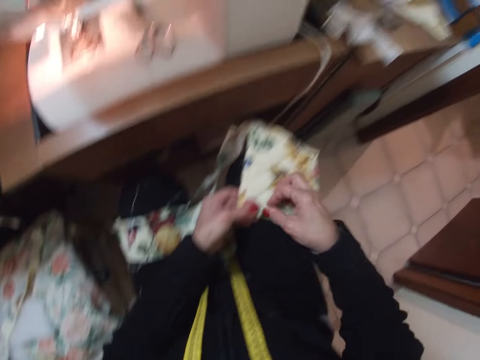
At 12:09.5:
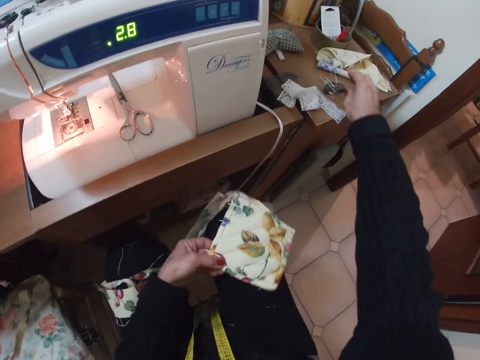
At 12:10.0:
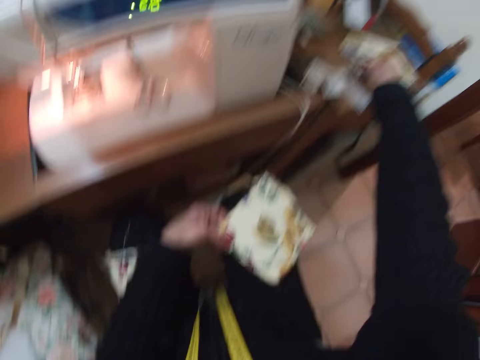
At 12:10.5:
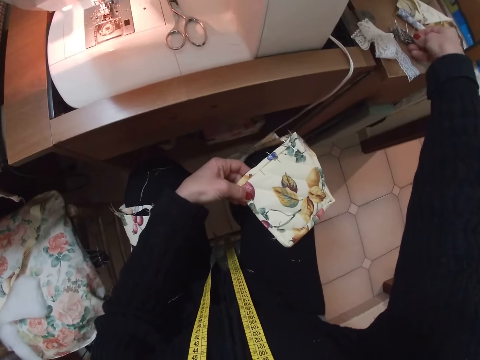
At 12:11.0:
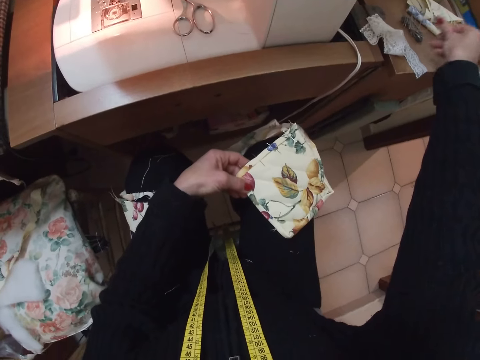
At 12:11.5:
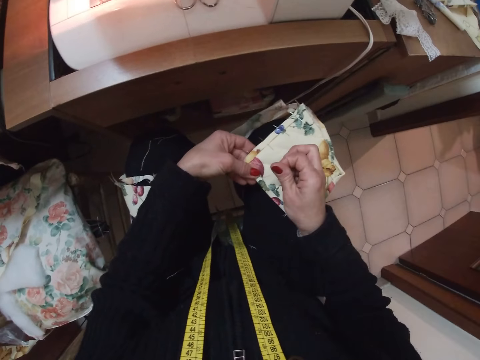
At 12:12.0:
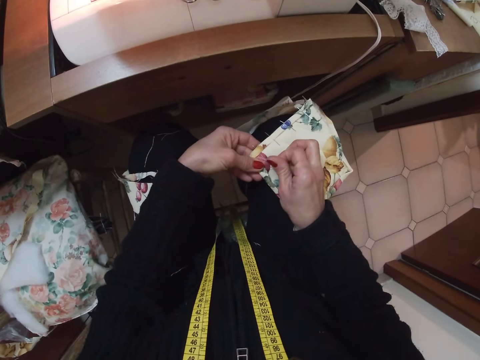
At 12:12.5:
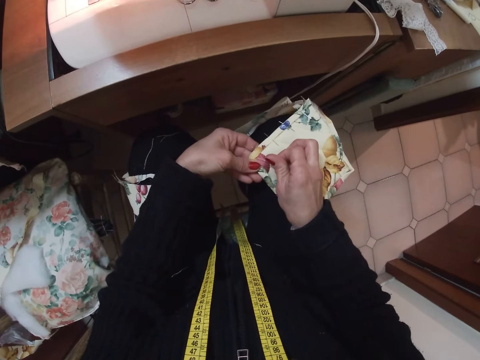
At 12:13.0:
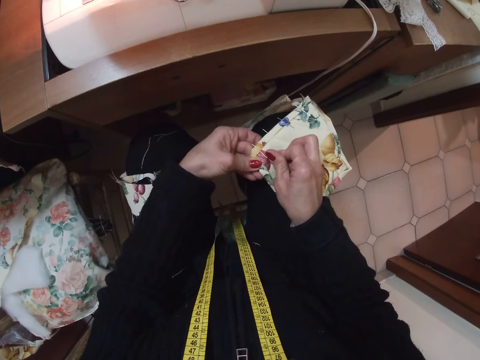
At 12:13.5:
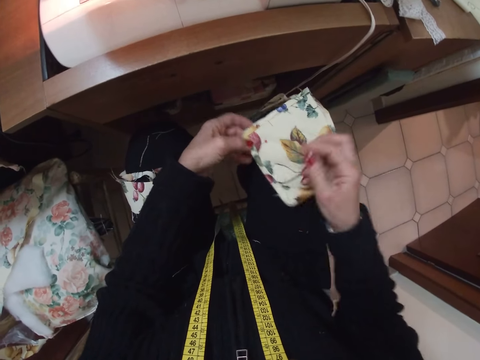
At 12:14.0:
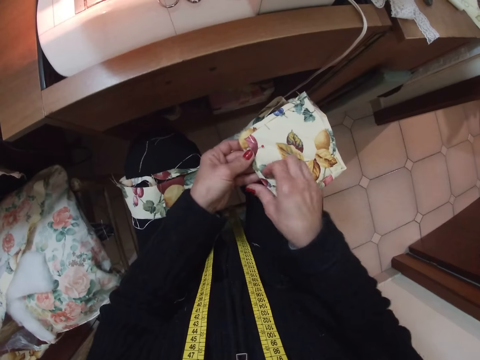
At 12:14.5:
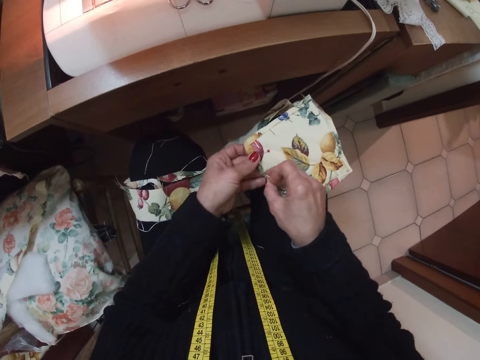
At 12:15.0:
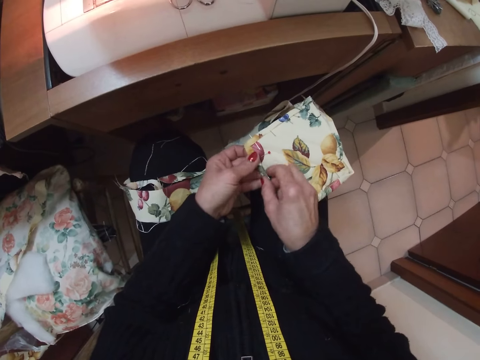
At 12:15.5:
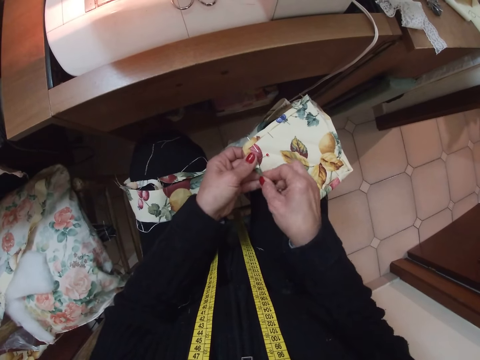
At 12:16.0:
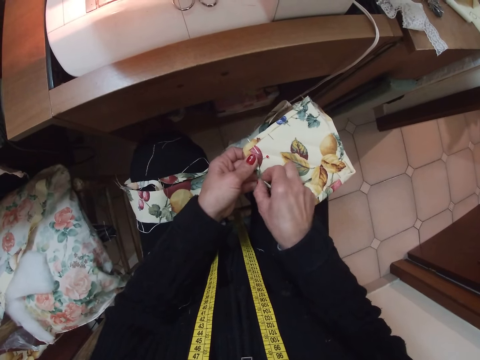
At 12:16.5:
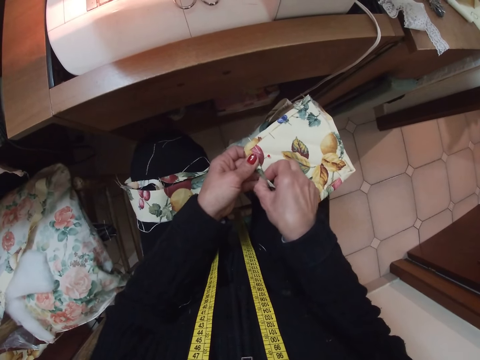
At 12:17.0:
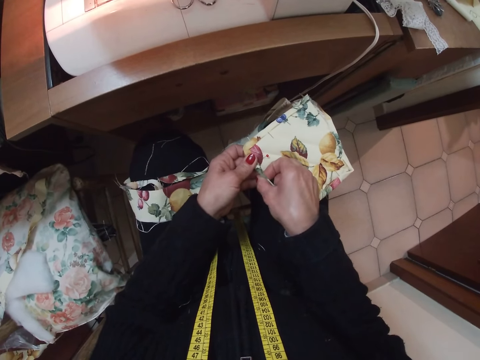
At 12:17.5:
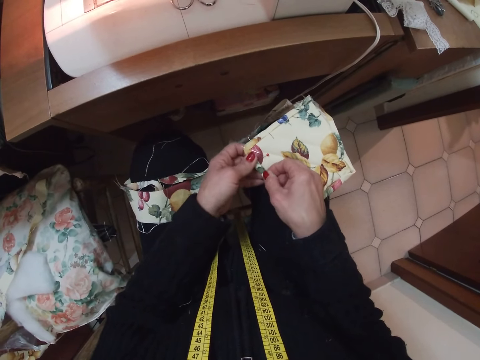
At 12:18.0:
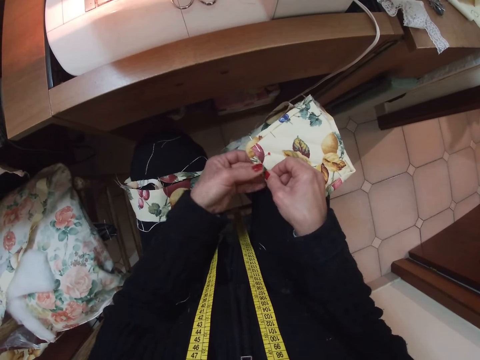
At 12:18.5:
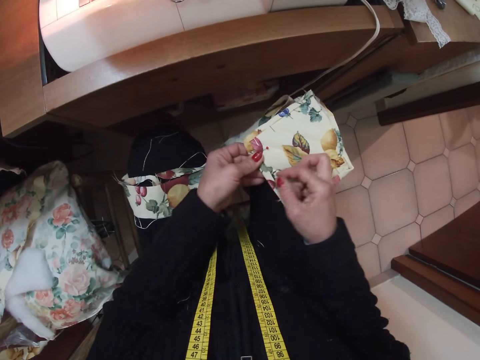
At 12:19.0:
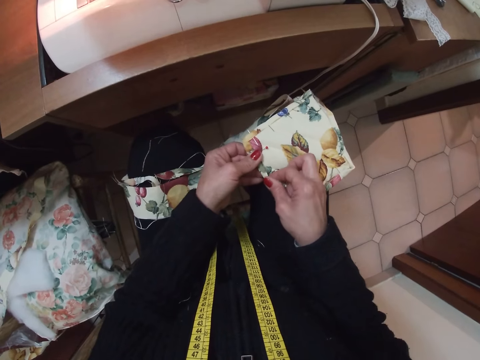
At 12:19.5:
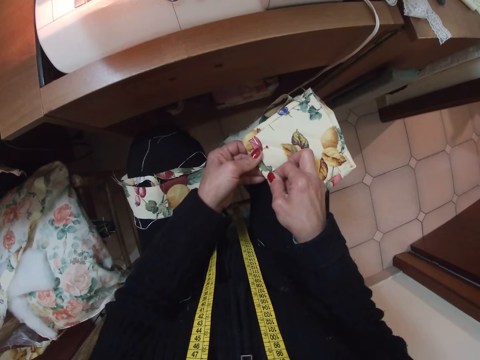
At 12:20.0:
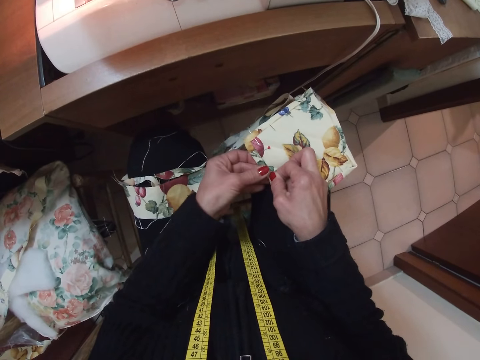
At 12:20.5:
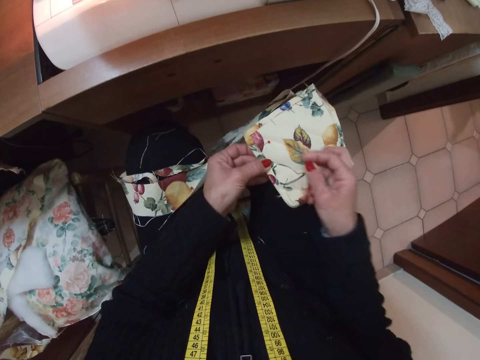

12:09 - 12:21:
The camera wearer picks a needle from the table with her right hand. She fixes the needle on the cloth or fabric with her right hand. She adjusts the hem of the cloth with her right hand. She folds the edges of the fabric.

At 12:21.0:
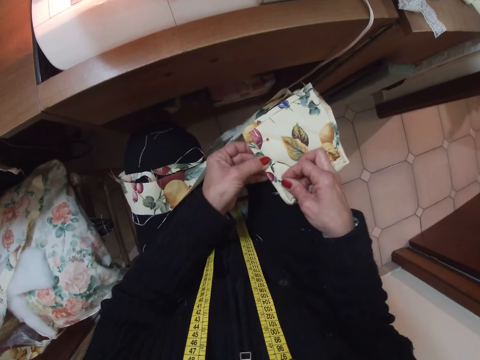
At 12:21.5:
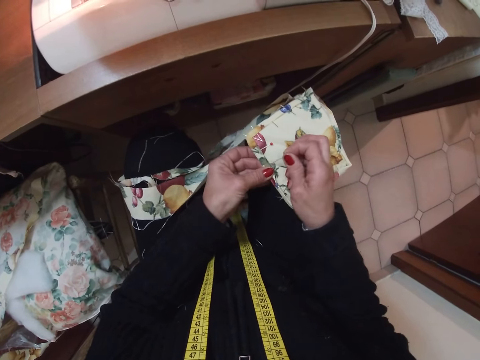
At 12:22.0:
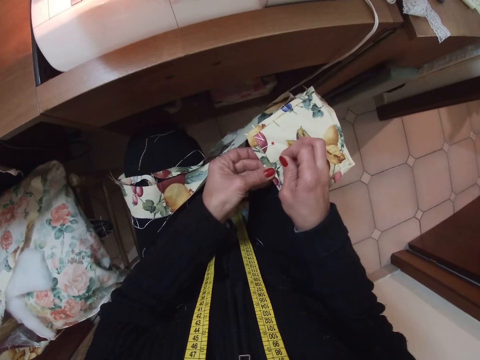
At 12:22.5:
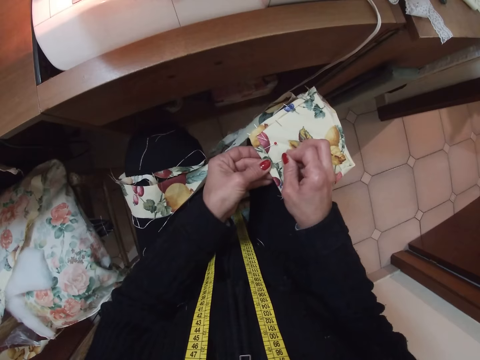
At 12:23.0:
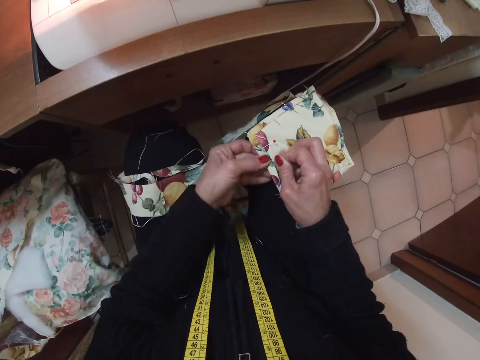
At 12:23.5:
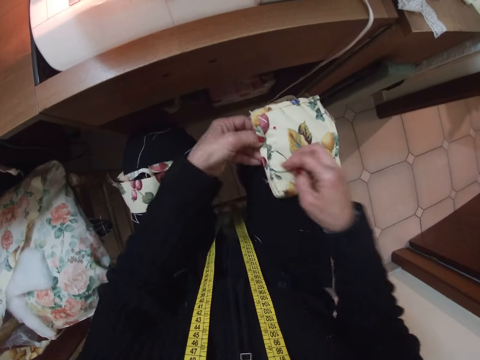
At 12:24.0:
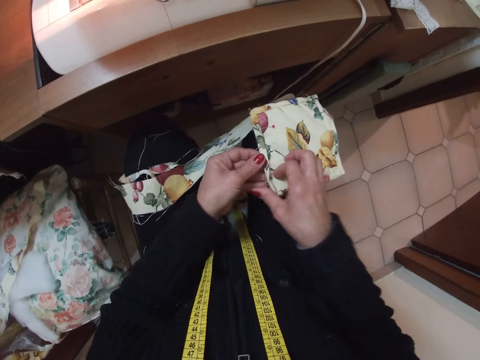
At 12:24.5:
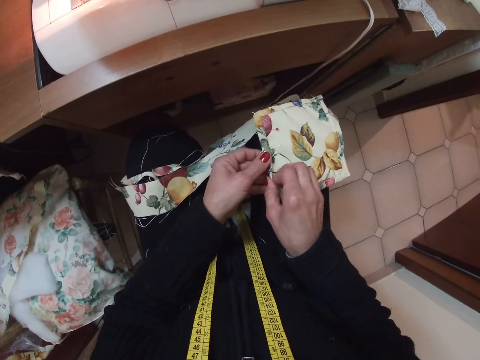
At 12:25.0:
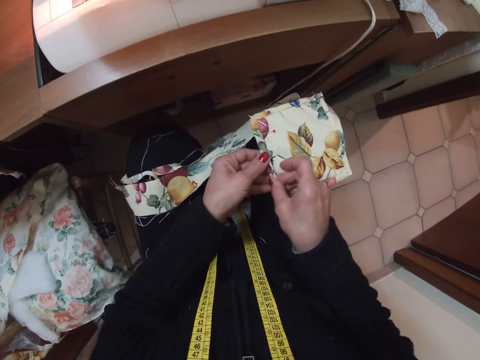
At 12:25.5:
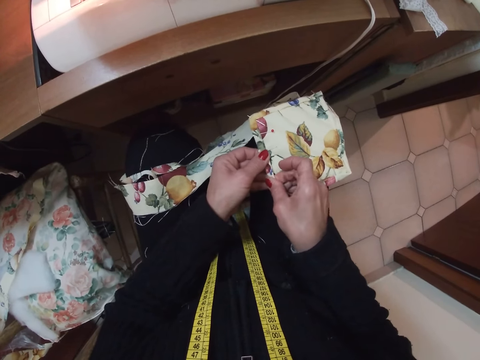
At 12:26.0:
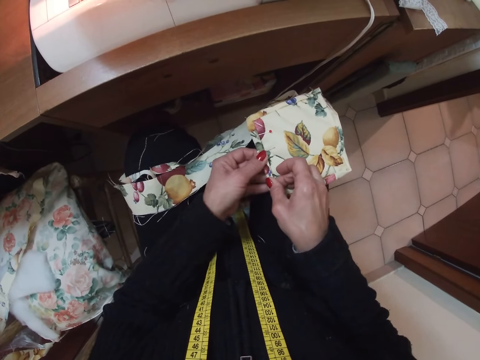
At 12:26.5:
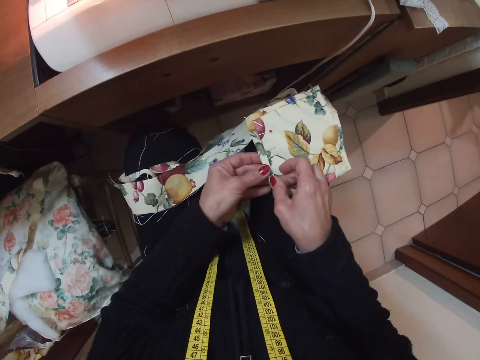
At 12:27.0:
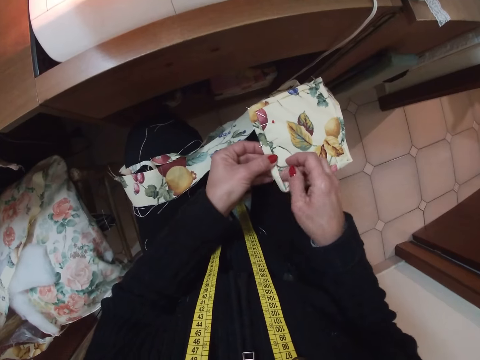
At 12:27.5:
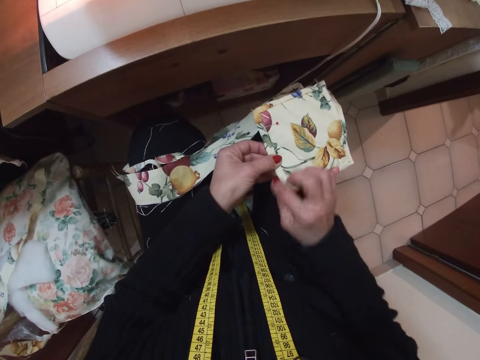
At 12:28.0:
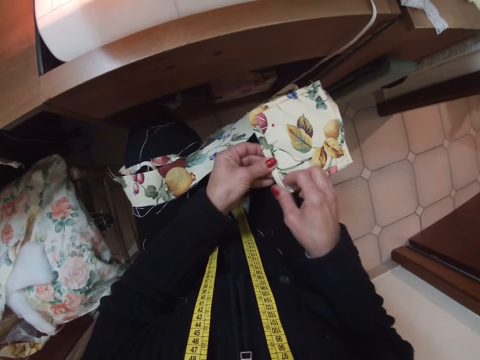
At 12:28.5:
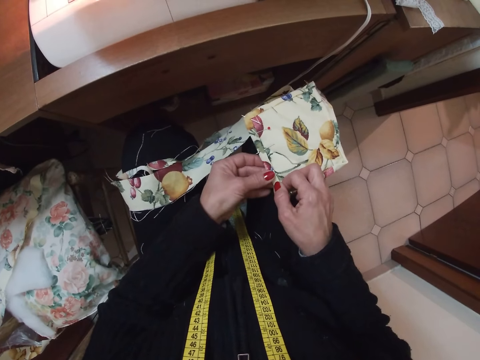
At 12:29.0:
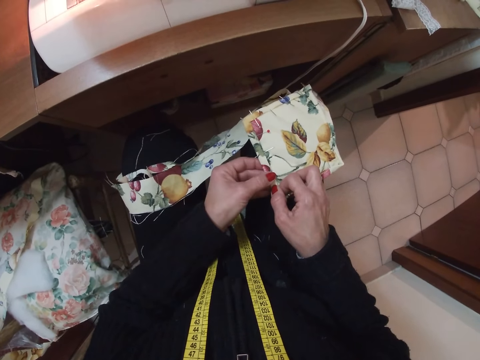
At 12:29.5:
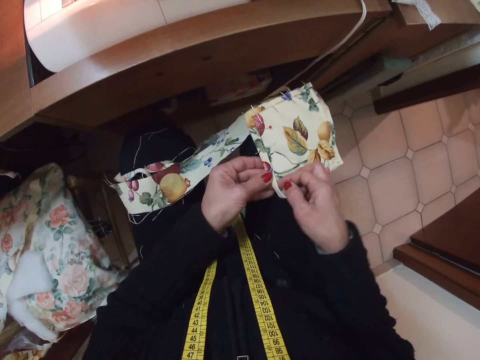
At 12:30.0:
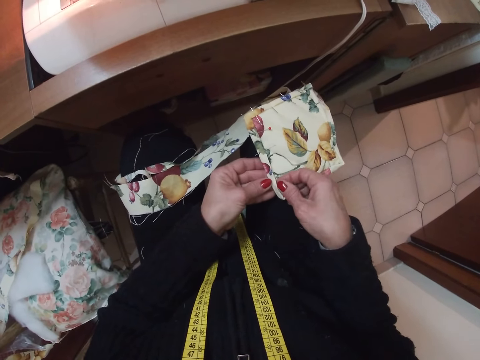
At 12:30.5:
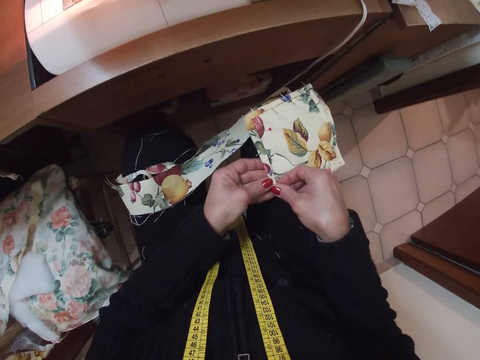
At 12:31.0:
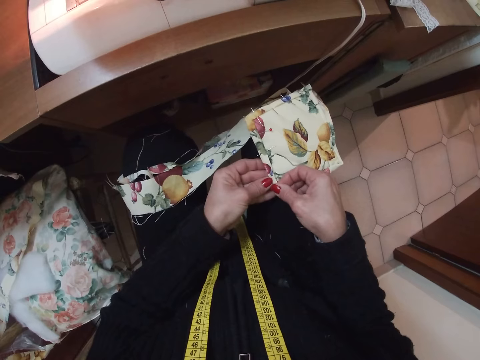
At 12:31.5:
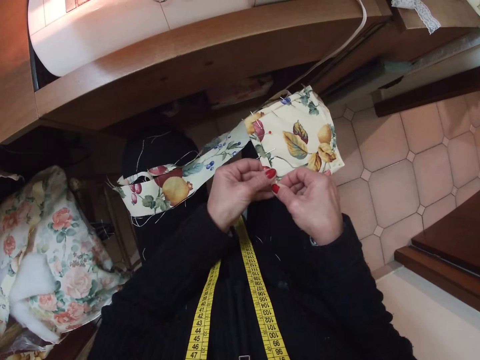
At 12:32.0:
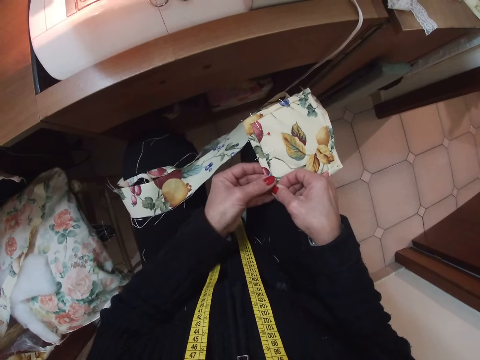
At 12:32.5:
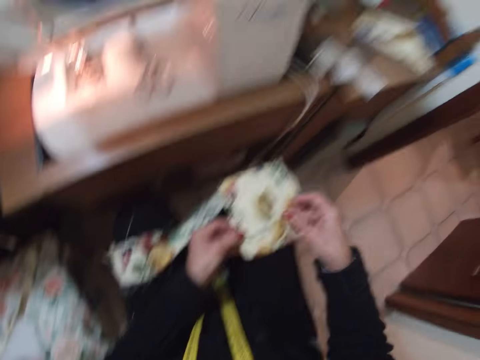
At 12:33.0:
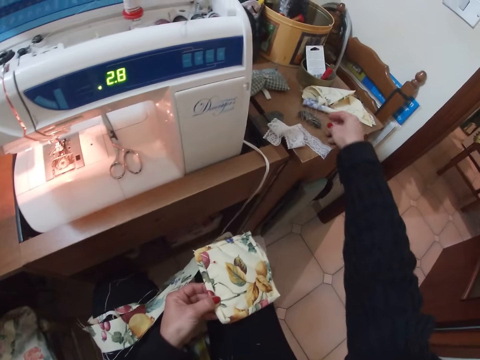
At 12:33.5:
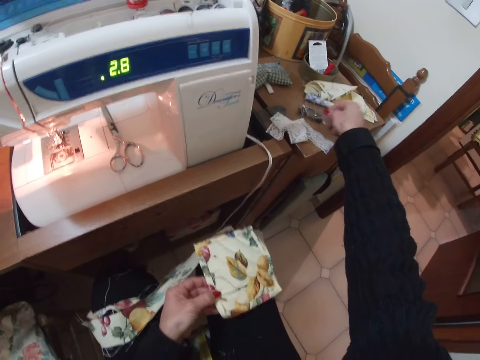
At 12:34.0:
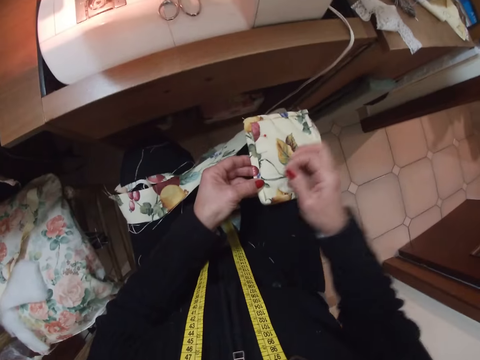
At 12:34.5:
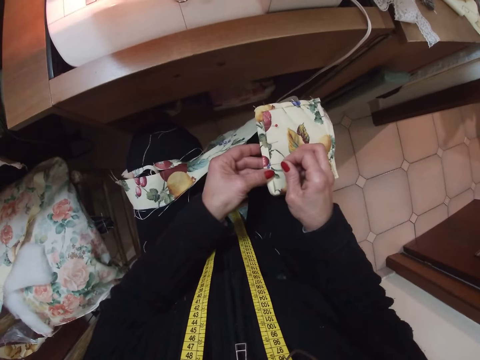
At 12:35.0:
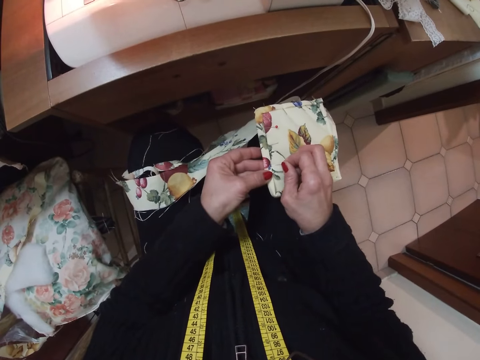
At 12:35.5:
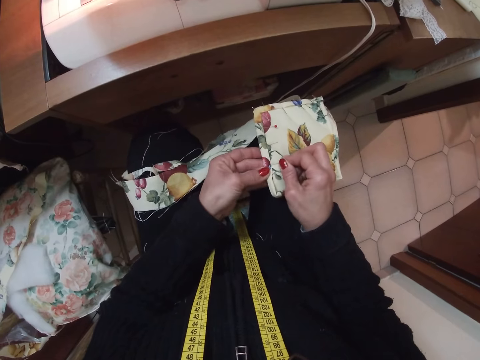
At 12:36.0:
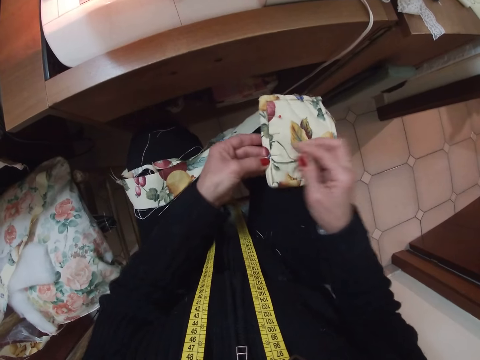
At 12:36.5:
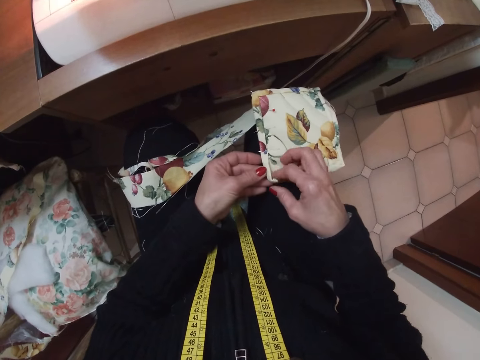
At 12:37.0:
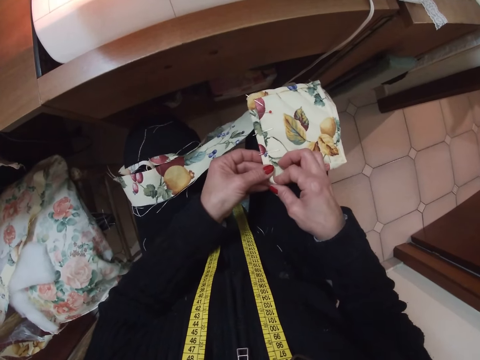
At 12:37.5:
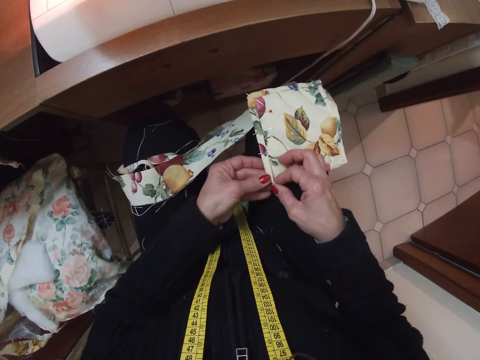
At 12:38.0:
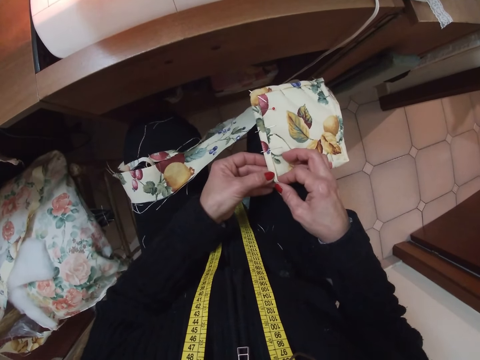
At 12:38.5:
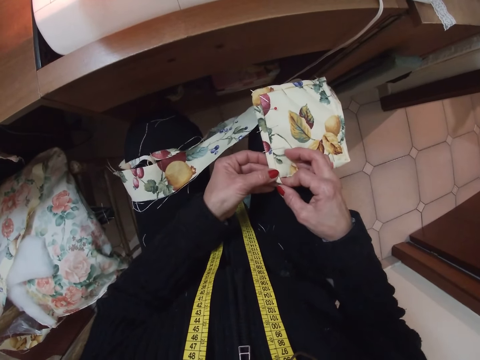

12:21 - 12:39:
The camera wearer removes a needle from the cloth or fabric with her right hand. She fixes the needle on the cloth with her right hand. She adjusts the hem of the cloth with her right hand. She folds the edges of the fabric. She removes an extra thread from the fabric. She folds the edges of the fabric. She picks a needle from the table with her right hand. She fixes the needle on the cloth with her right hand. She adjusts the hem of the cloth with her right hand. She folds the edges of the fabric.
